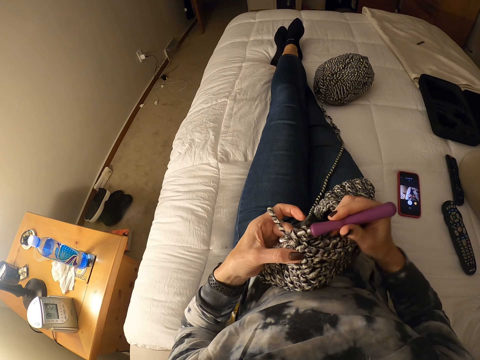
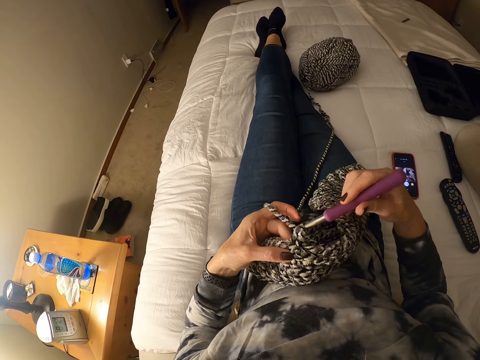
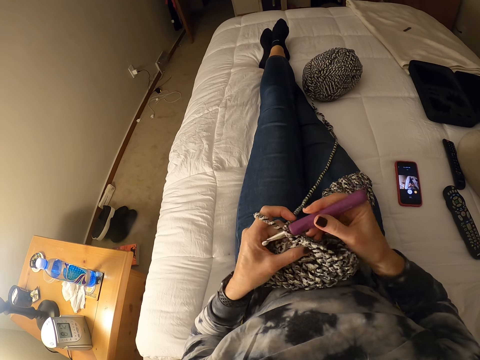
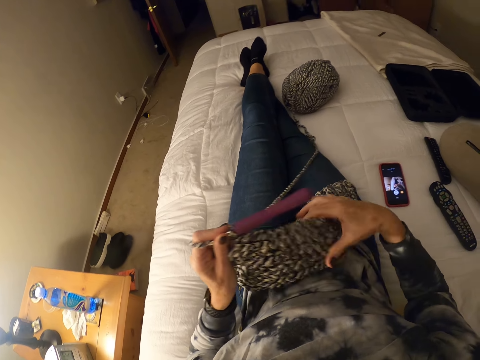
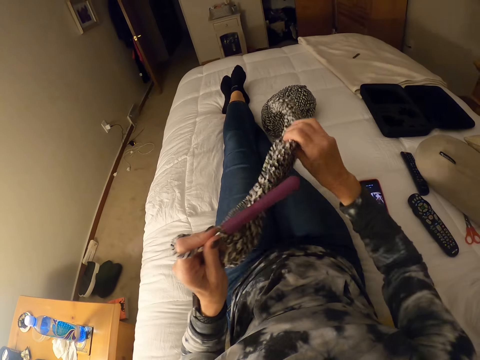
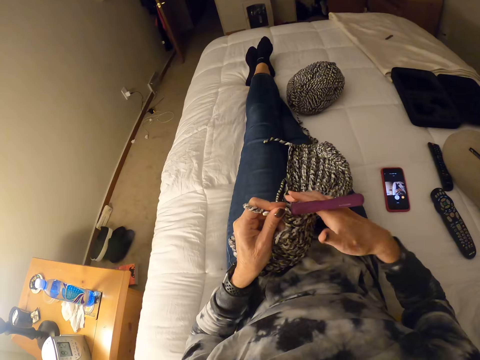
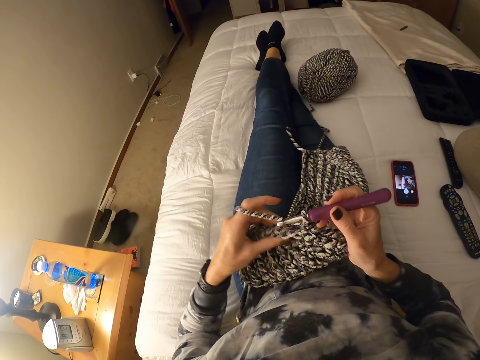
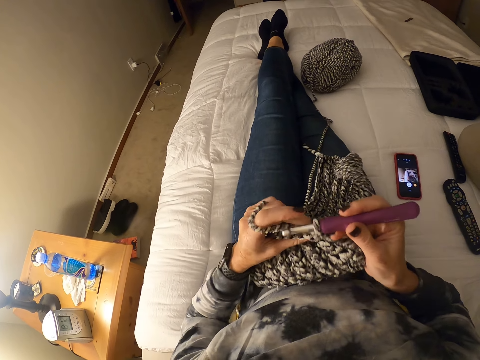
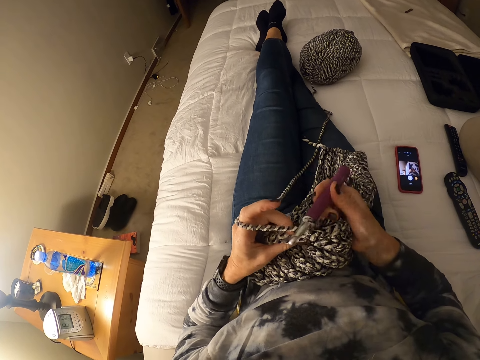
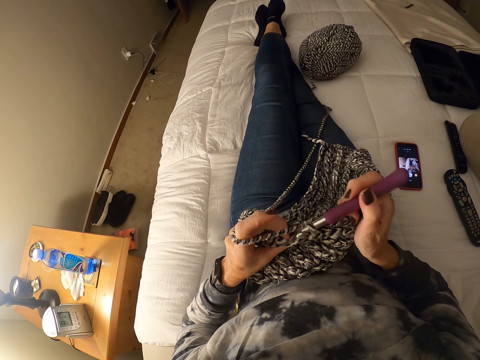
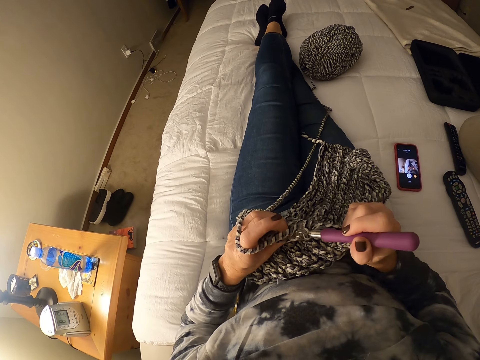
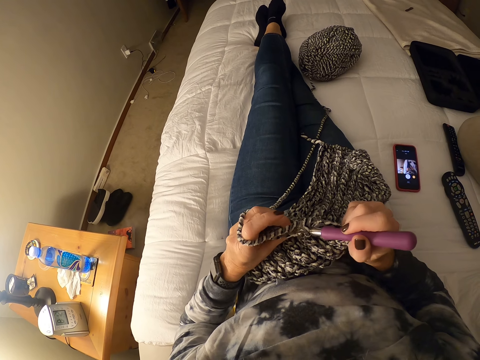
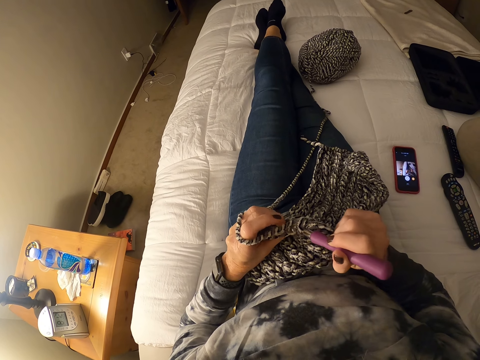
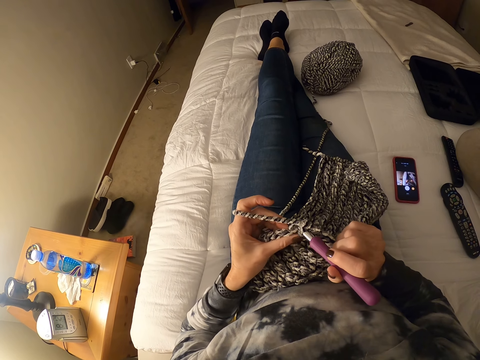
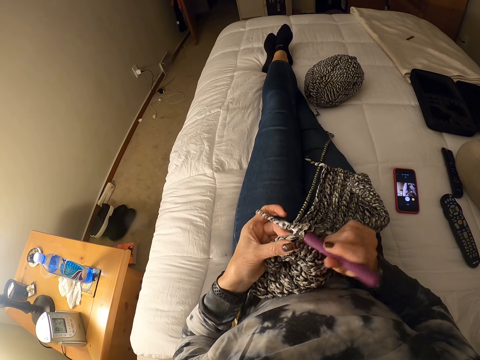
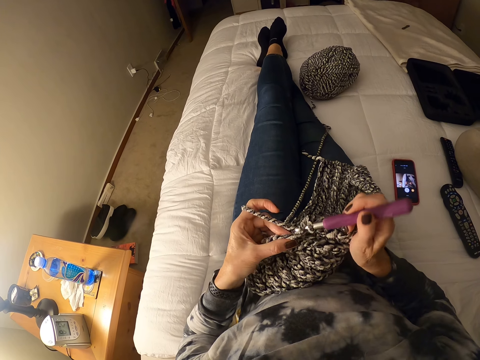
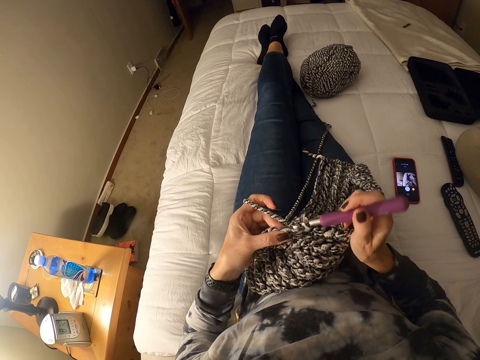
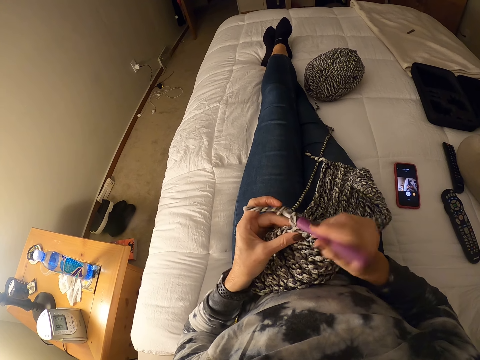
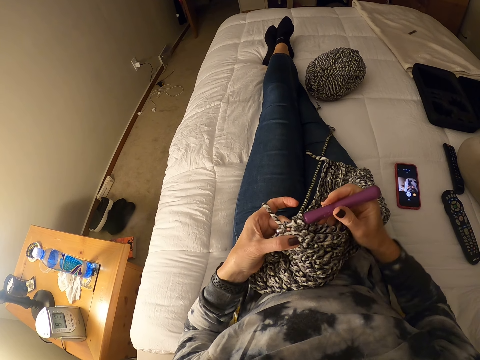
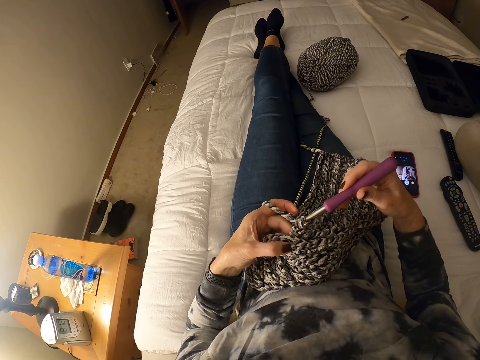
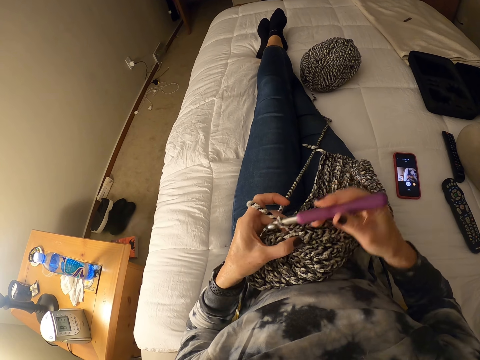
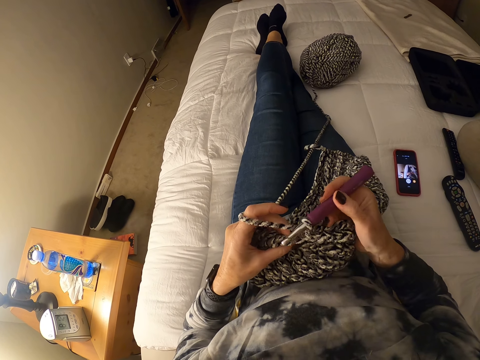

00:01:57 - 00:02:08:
The camera wearer adjusts the yarn with her hands. She turns the fabric. She crochets with the yarn.

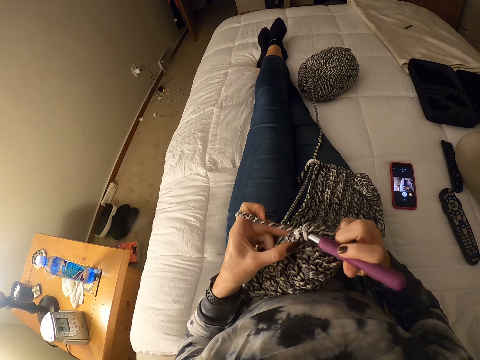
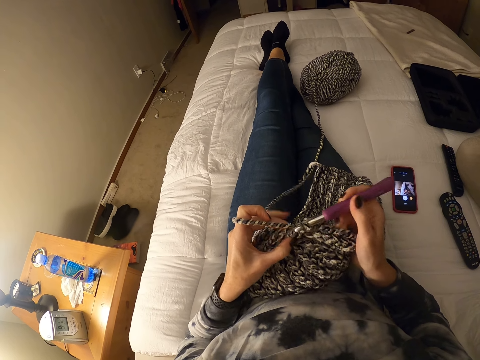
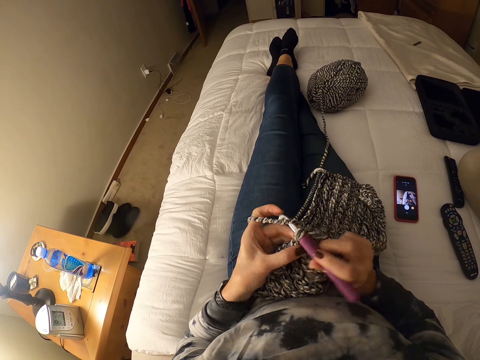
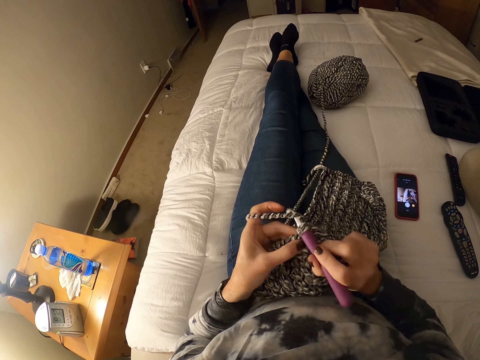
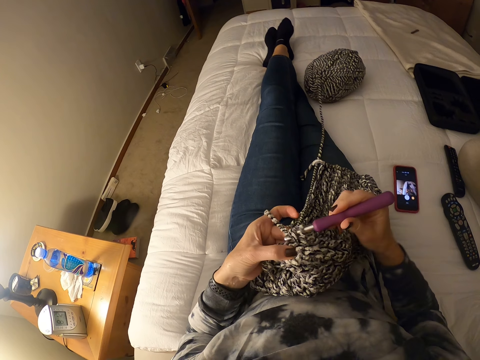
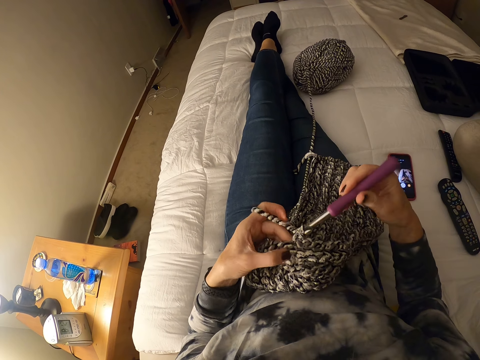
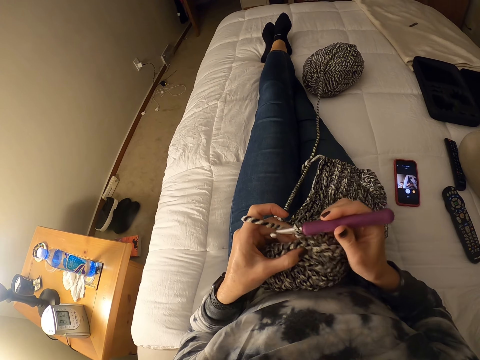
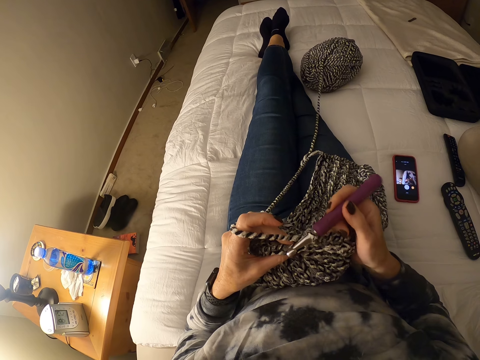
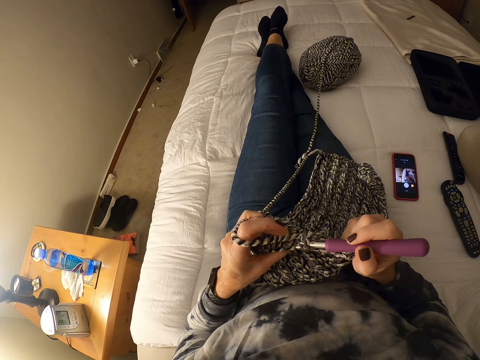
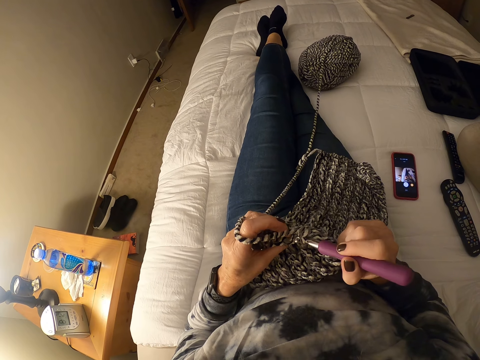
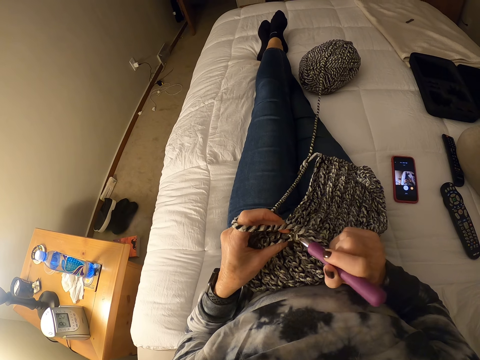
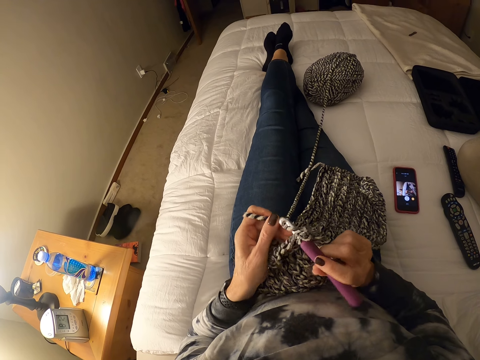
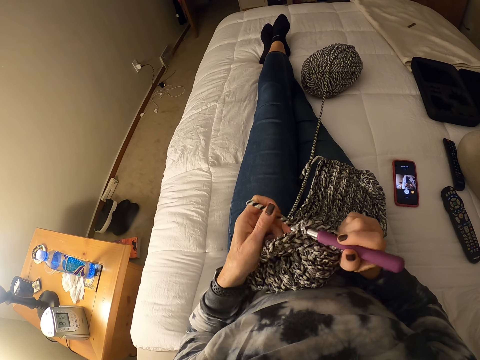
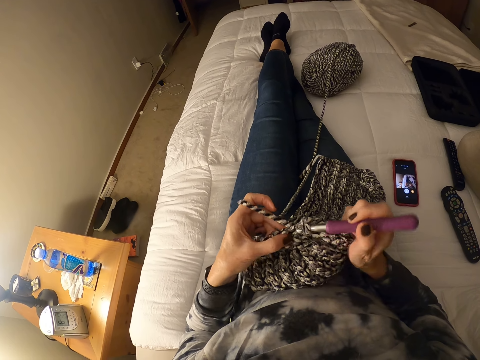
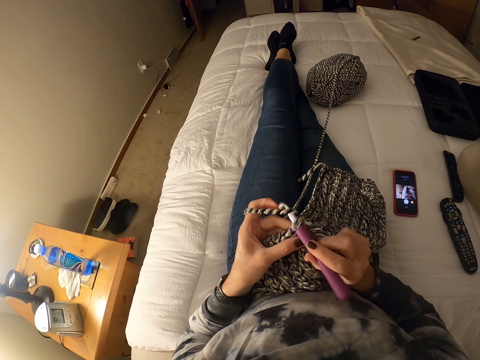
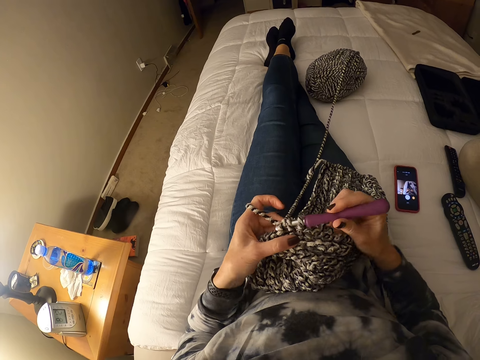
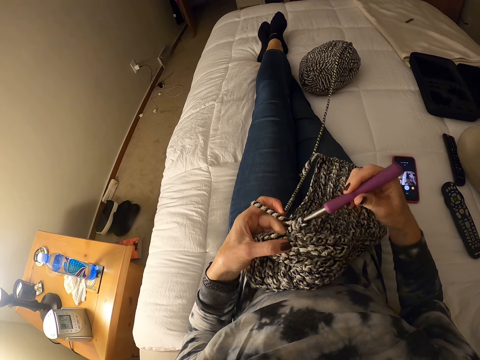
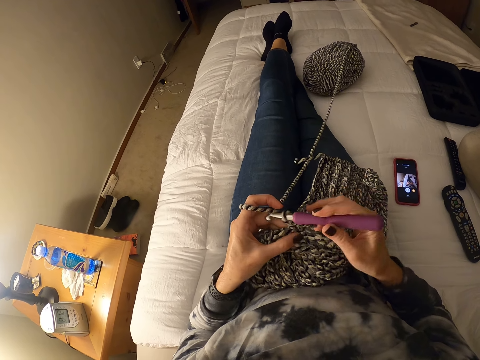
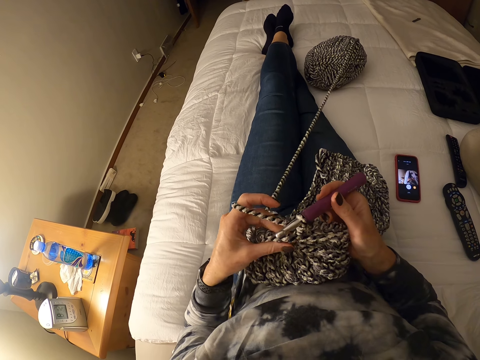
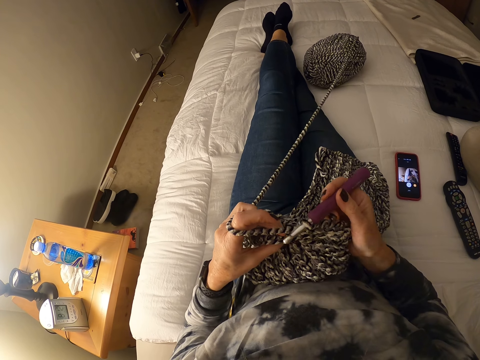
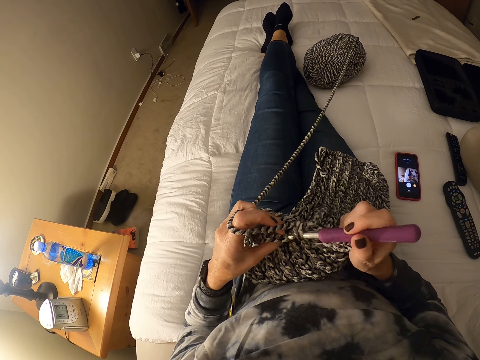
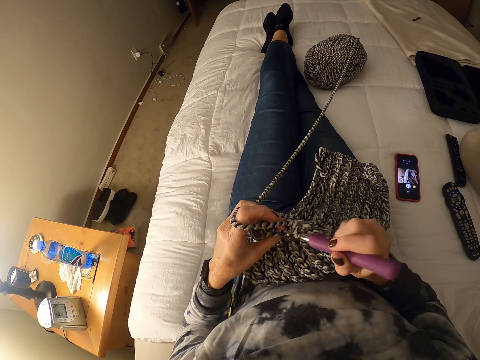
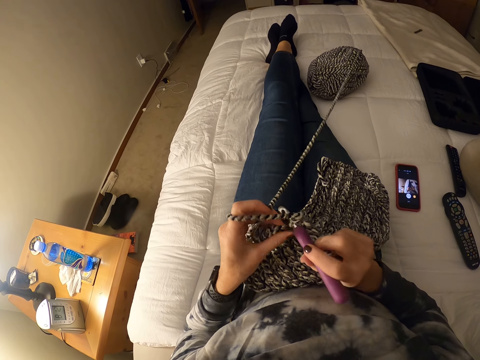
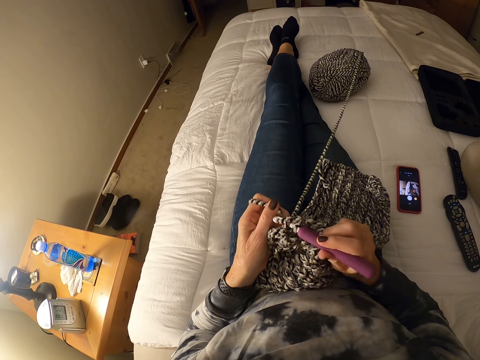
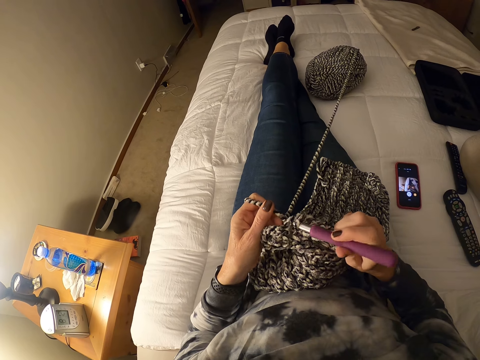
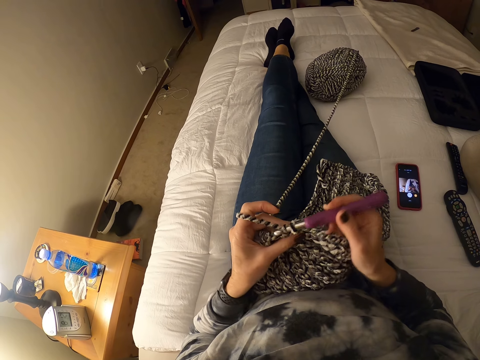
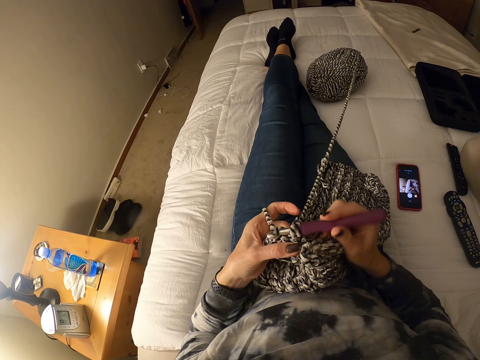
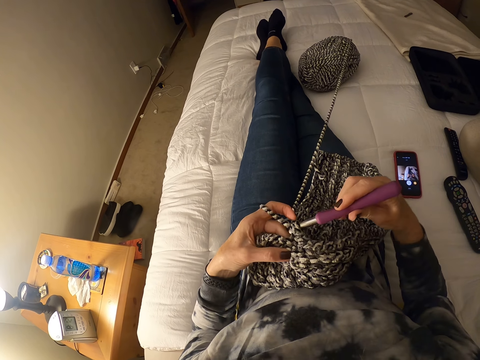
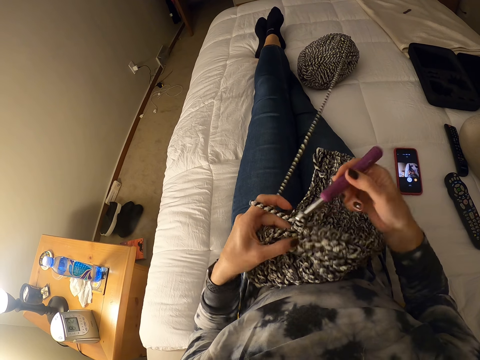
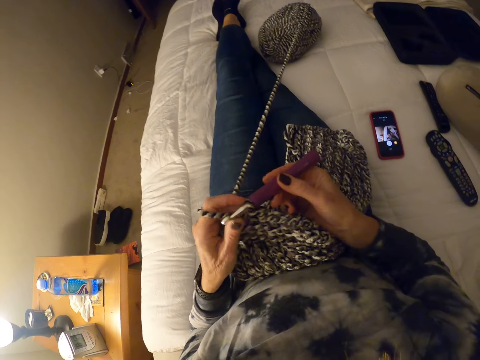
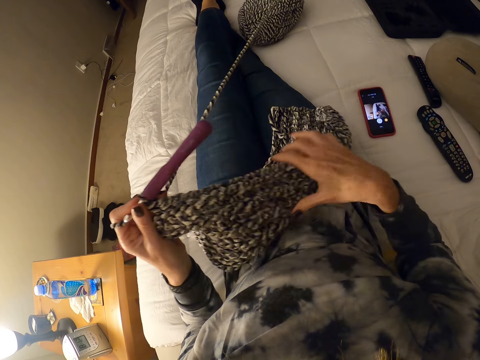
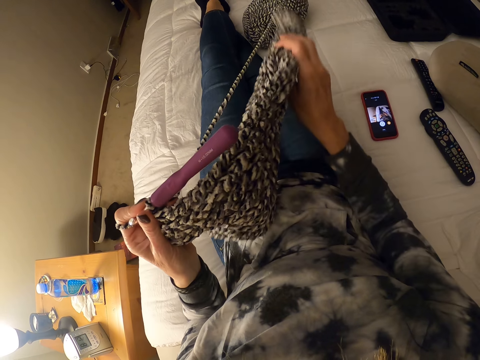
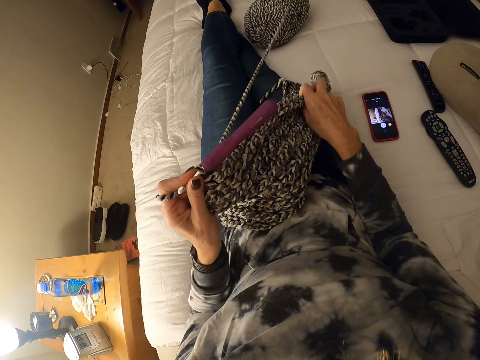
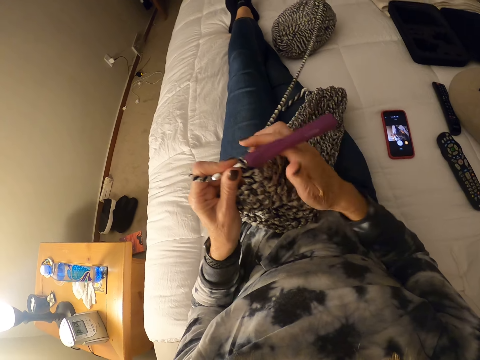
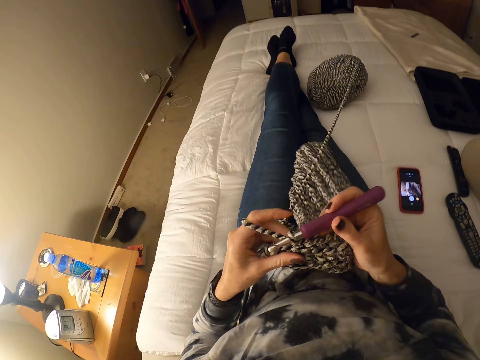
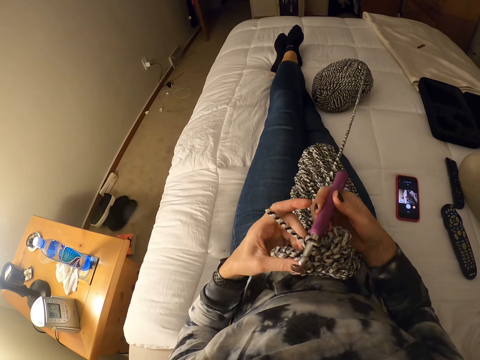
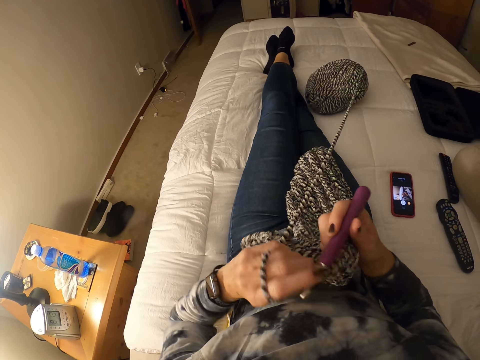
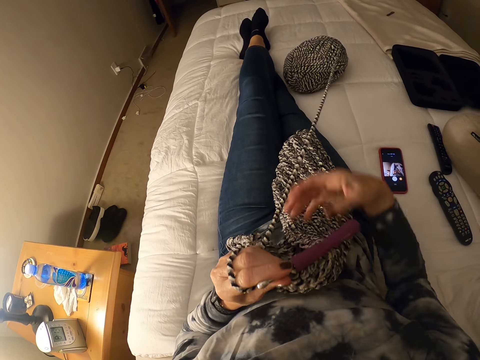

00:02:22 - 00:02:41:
The camera wearer knits the fabric with a crochet hook. She adjusts the yarn with her hands and passes the crochet hook from her right hand to her left. She turns the fabric. She passes the crochet hook from her left hand to her right. She passes the crochet hook from her right hand to her left.
